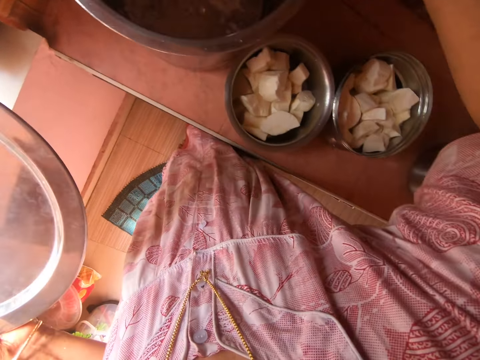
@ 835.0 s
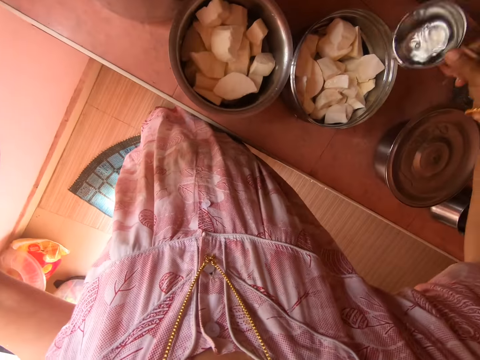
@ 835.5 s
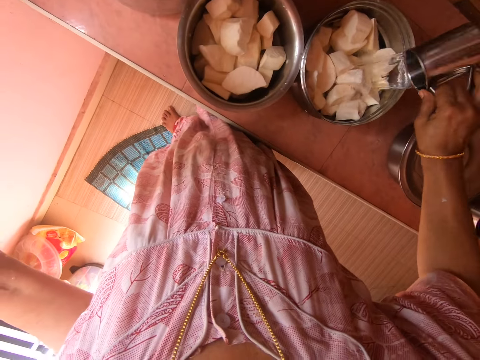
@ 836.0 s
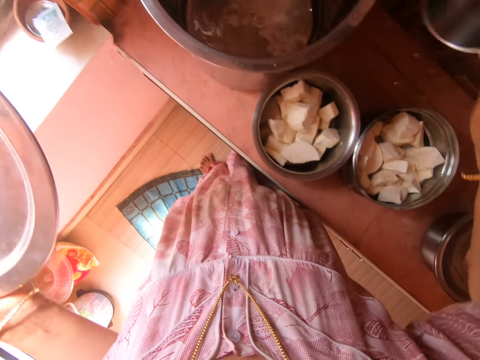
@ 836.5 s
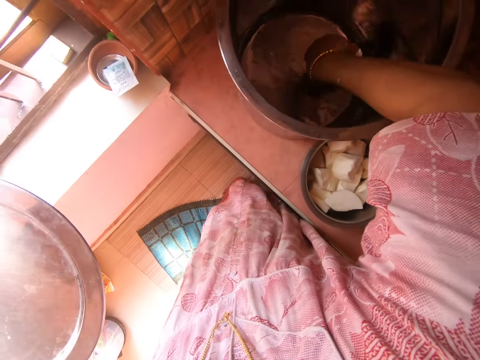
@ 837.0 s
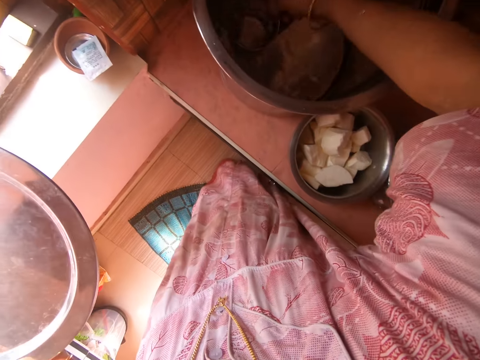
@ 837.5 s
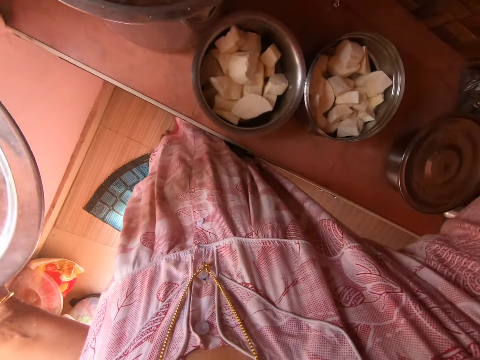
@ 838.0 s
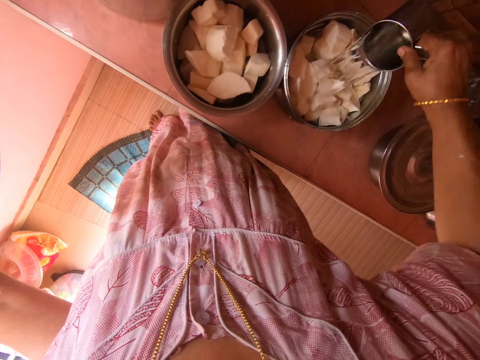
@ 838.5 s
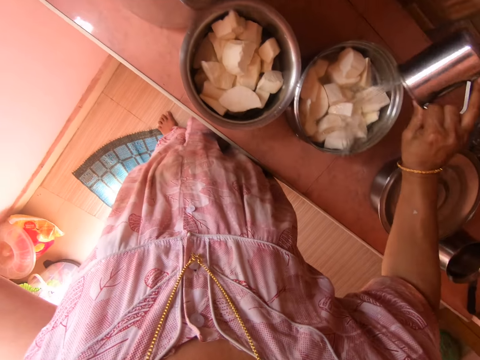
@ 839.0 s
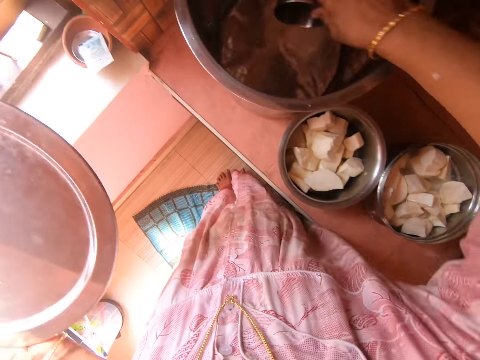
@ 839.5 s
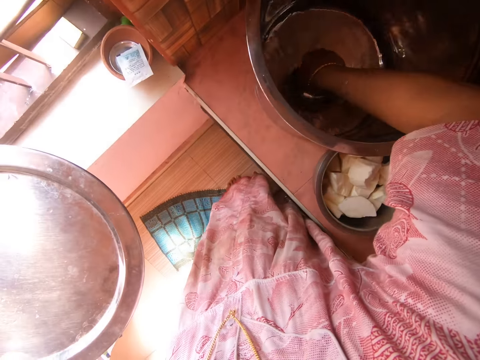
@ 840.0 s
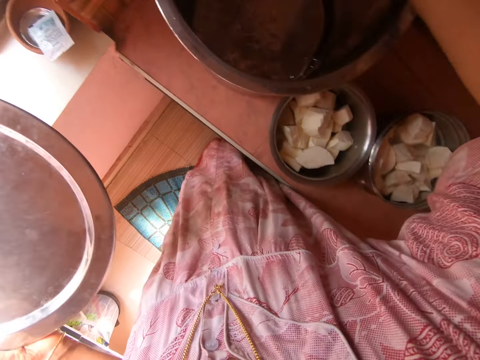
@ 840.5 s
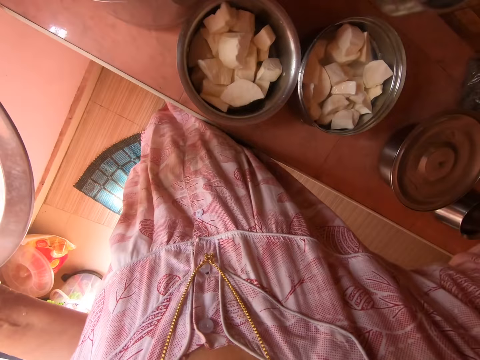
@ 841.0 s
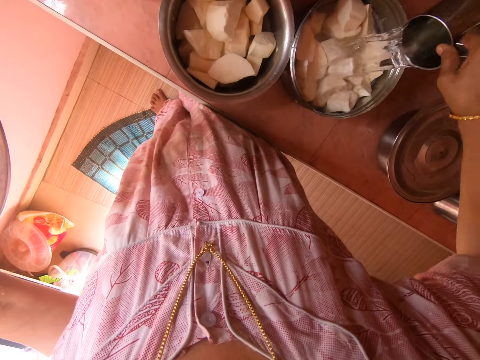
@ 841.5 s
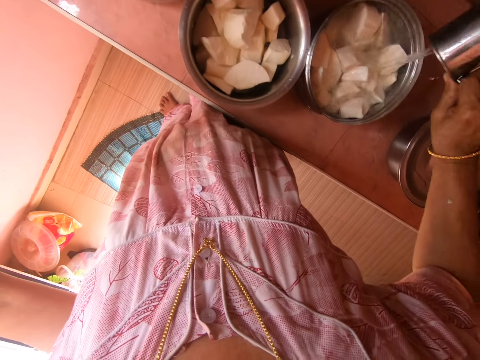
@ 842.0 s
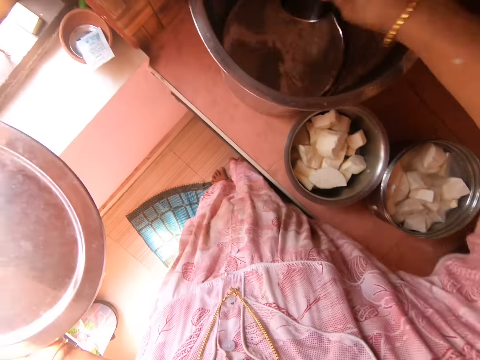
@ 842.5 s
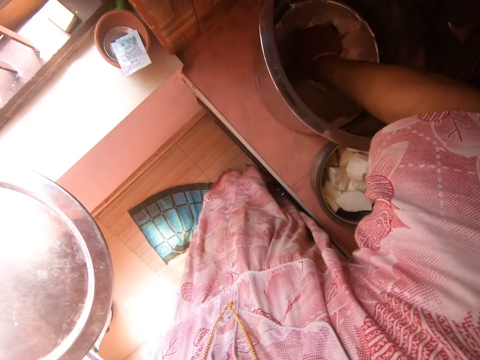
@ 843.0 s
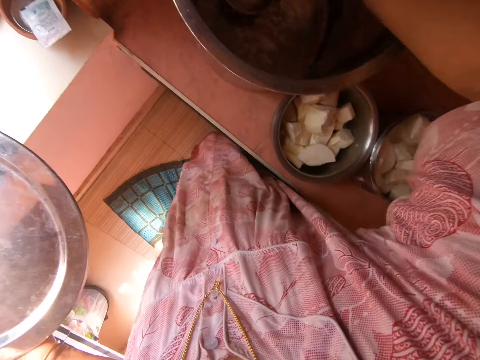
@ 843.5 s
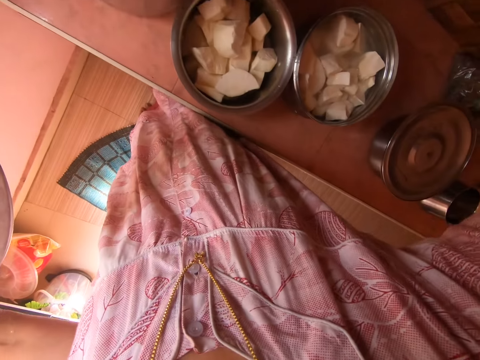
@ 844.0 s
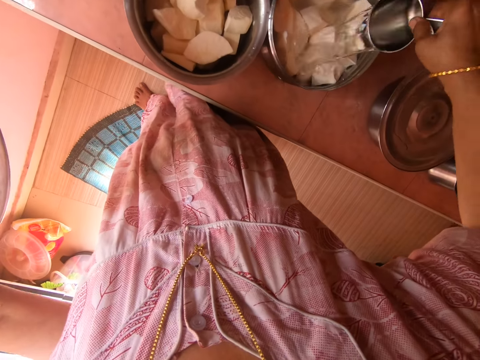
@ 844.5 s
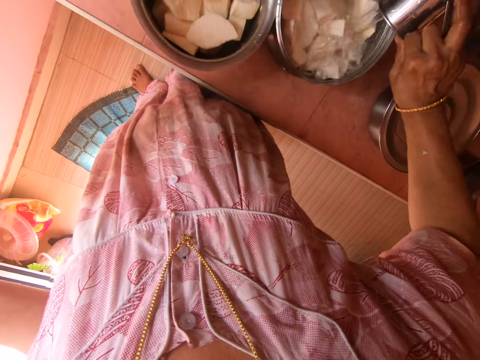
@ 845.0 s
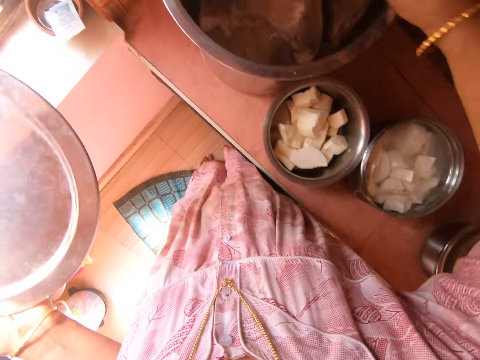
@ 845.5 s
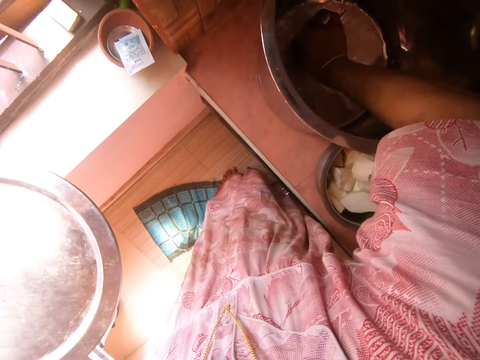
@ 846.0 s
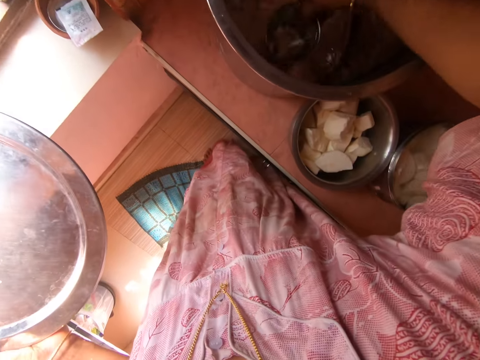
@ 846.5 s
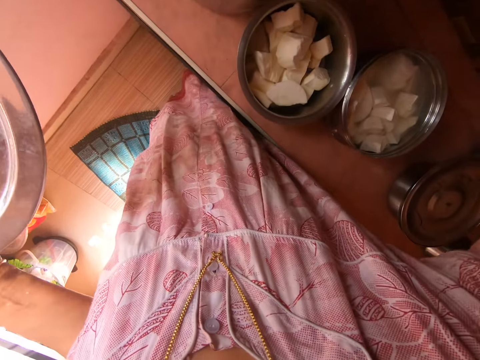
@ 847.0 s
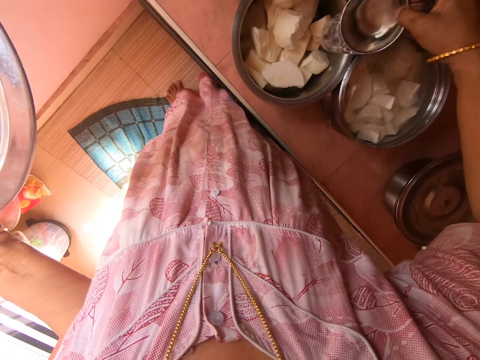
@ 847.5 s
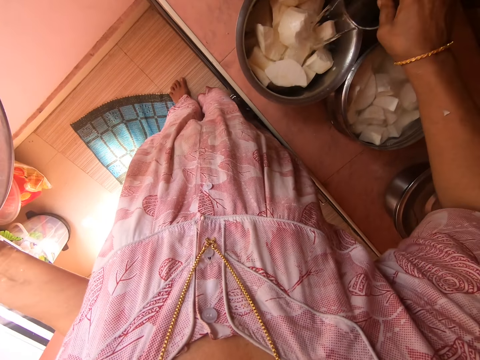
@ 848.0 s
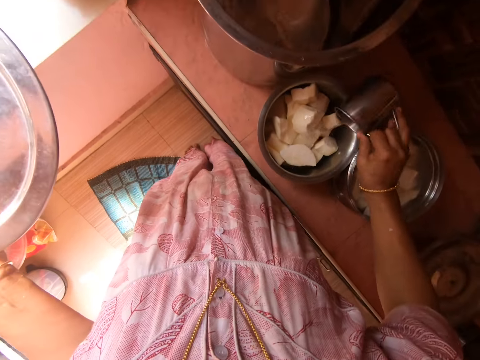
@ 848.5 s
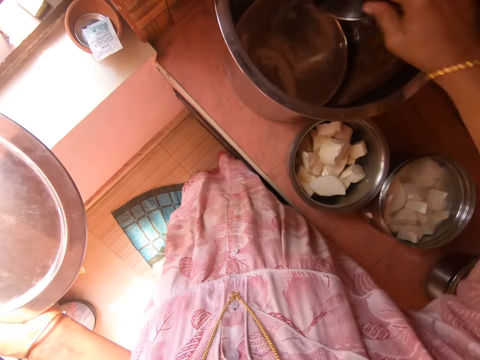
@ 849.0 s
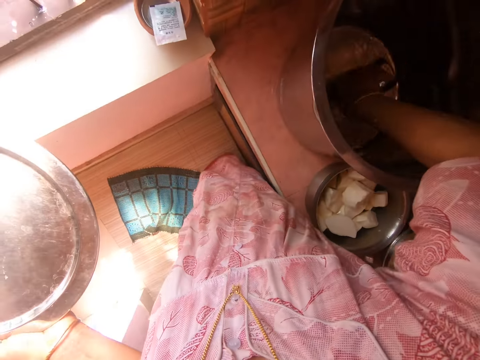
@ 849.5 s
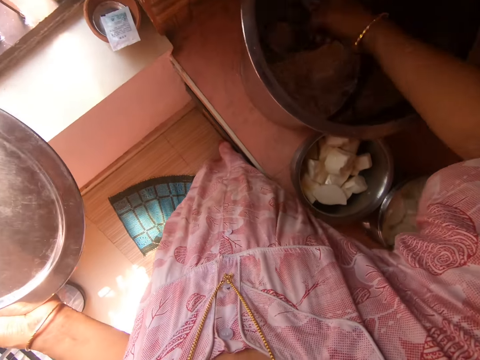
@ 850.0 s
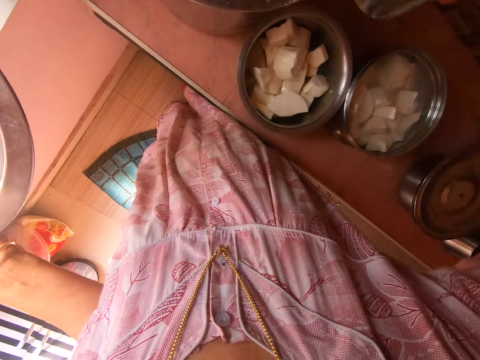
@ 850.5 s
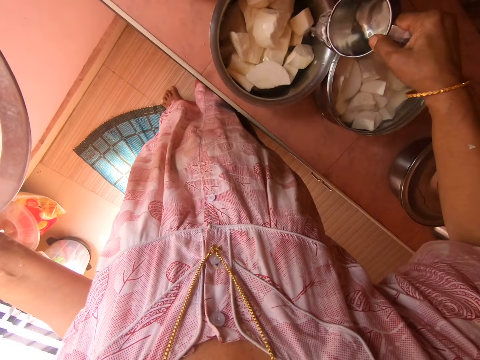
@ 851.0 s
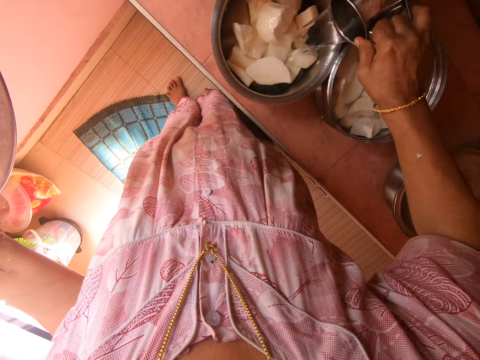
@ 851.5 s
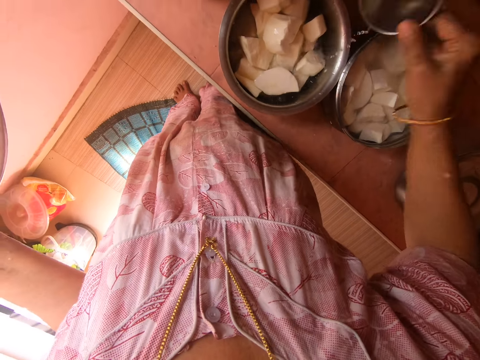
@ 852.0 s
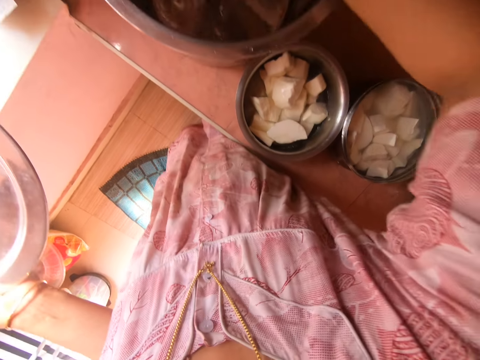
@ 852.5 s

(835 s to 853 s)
The camera wearer scoops water with a cup and fills the pot with water. They scoop water with the cup and fill the pot with water. They scoop water with the cup and fill the pot with water. They scoop water with the cup and fill the pot with water. They scoop water with the cup and fill the pot with water. They scoop water with the cup and fill the pot with water.

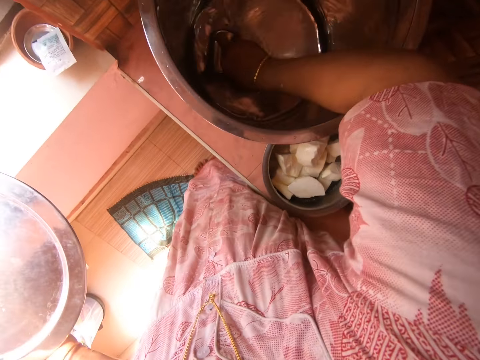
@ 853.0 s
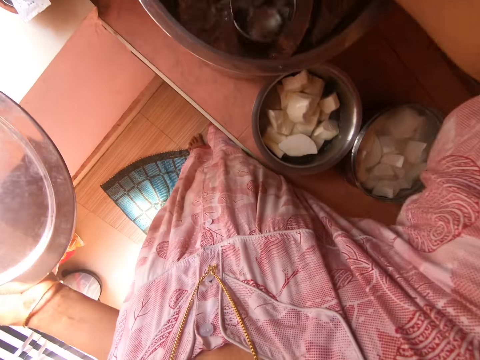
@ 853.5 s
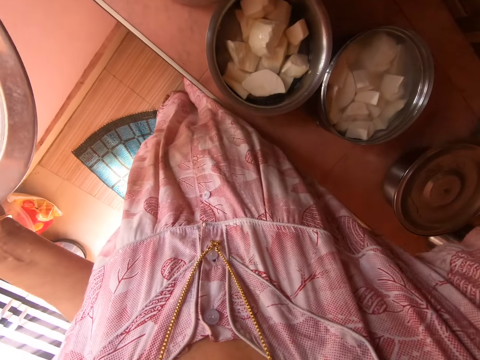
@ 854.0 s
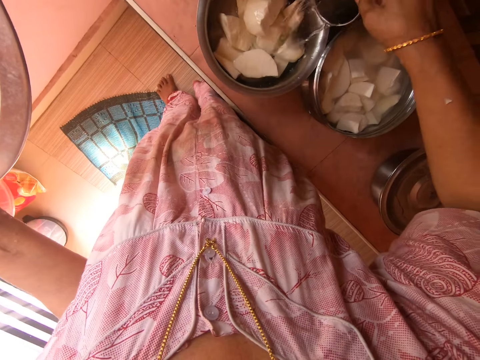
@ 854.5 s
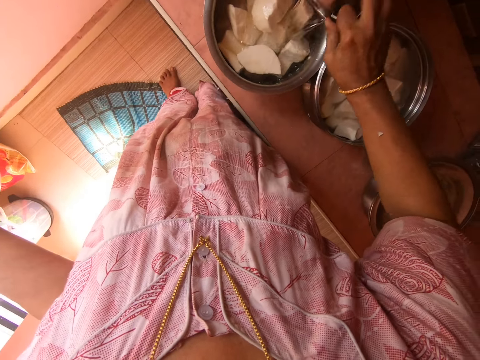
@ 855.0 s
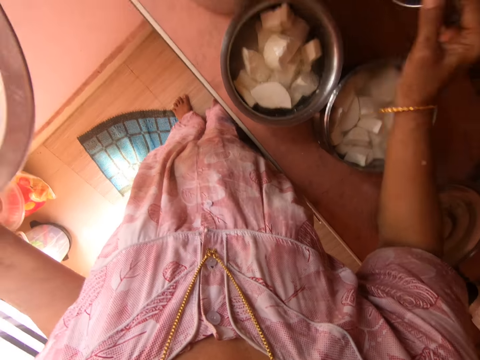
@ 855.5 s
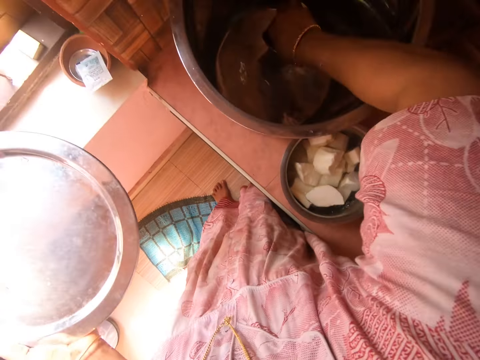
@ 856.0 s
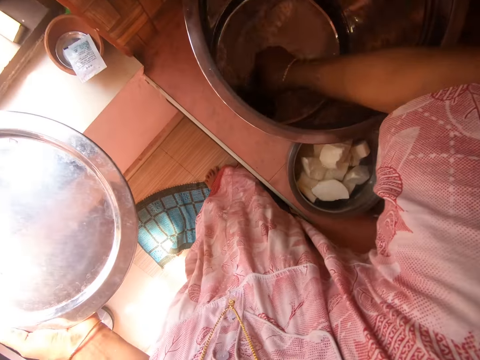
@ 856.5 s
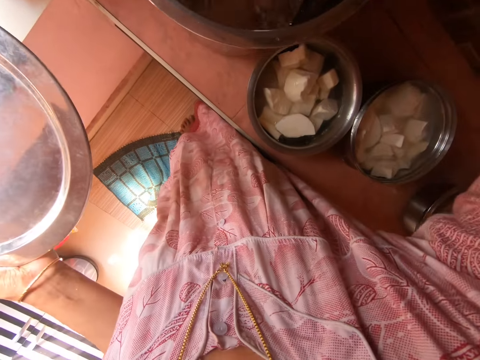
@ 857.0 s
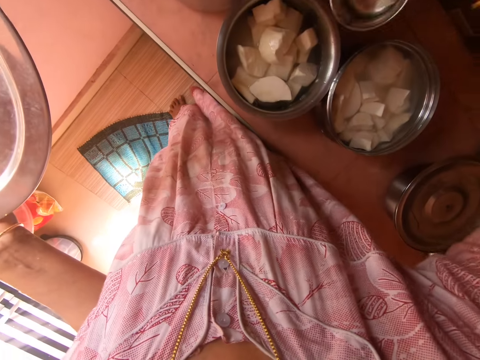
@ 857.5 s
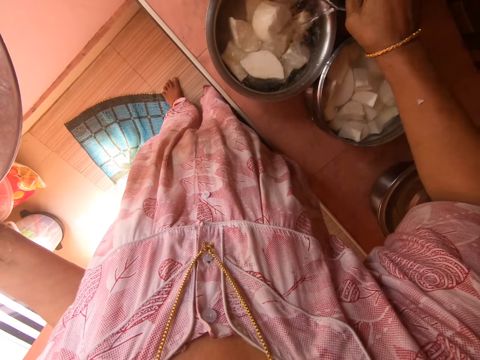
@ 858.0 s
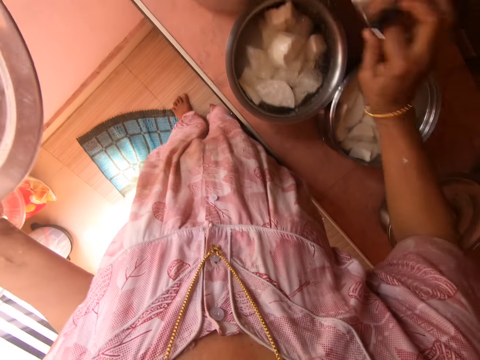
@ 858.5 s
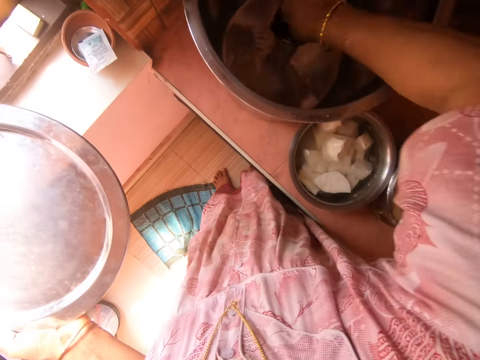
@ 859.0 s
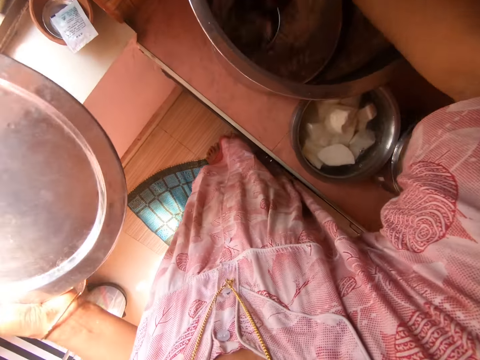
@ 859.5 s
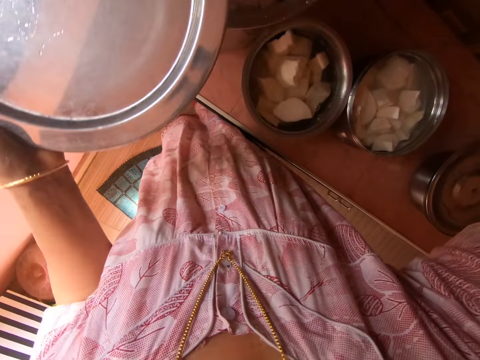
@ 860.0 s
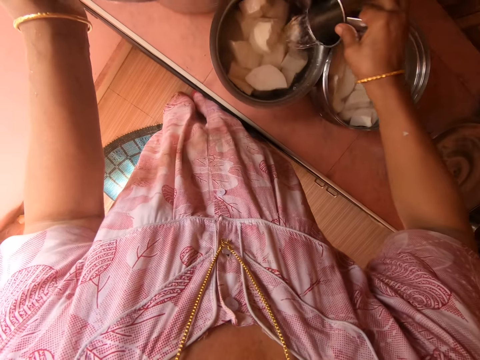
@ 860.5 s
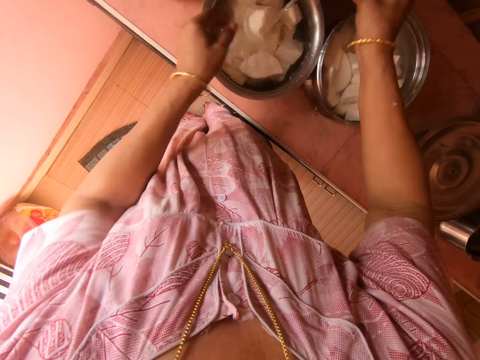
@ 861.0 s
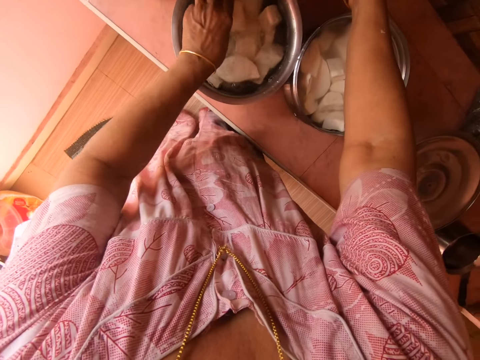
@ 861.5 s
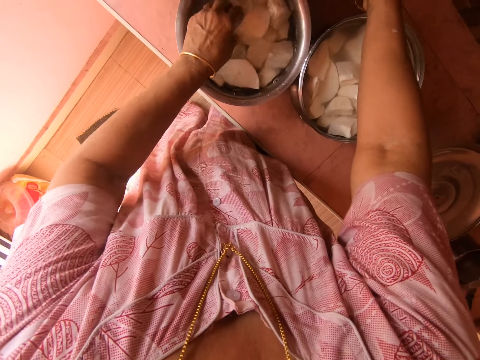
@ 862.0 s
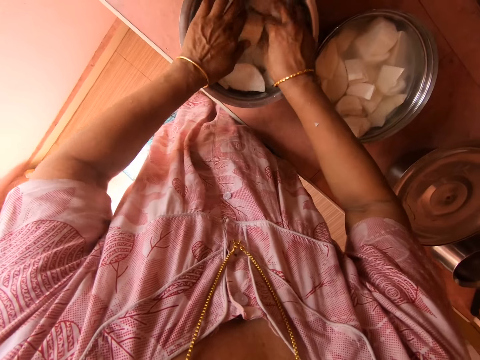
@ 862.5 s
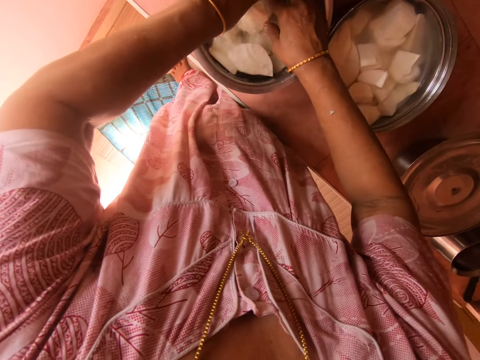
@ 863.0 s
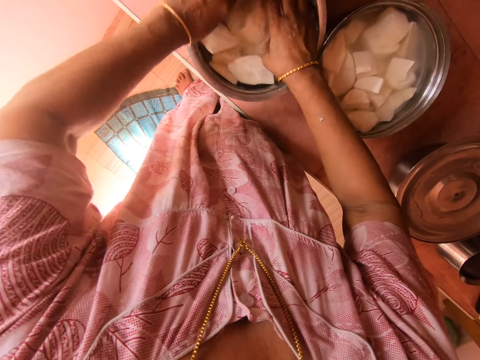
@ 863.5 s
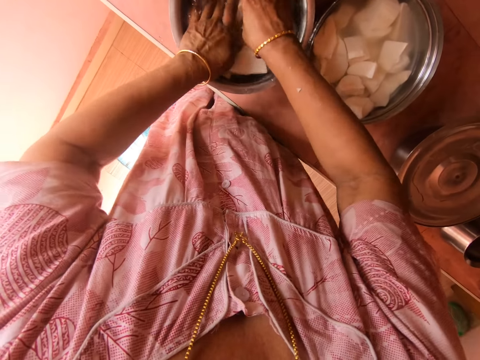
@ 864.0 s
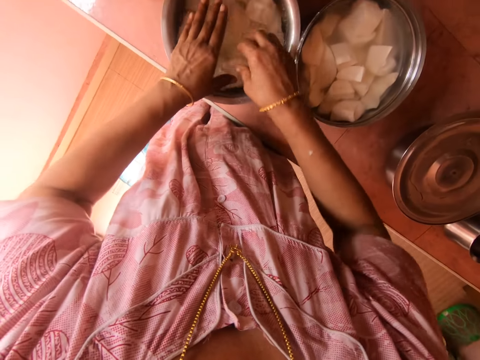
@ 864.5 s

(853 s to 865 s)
The camera wearer scoops water with a cup and fills the pot with water. They scoop water with the cup and fill the pot with water. They scoop water with the cup. They close the drum with the lid. They fill the pot with water. They touch the yams or sweet potato. They drop the cup.
